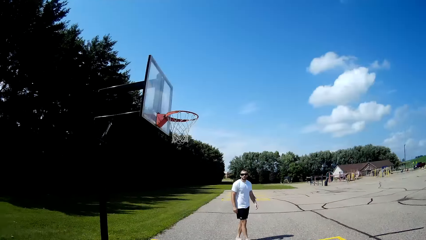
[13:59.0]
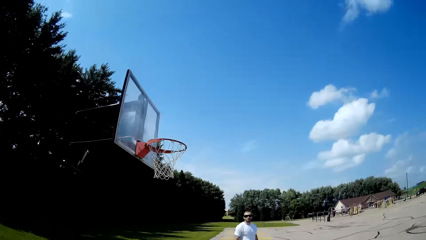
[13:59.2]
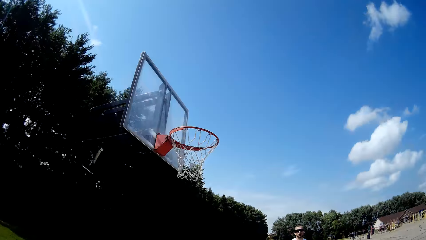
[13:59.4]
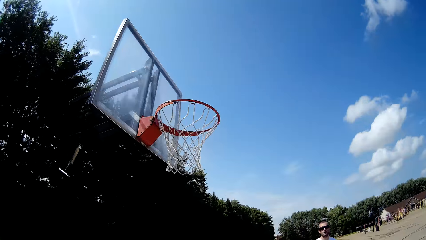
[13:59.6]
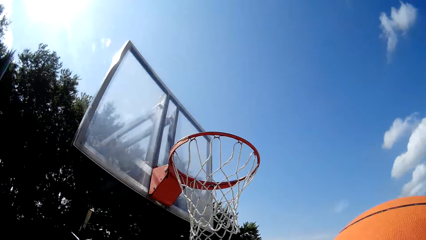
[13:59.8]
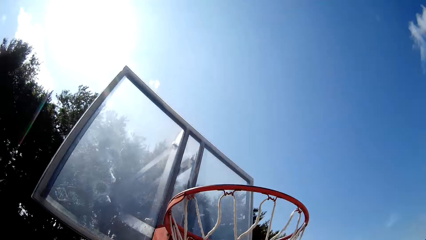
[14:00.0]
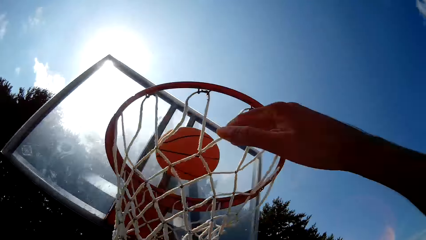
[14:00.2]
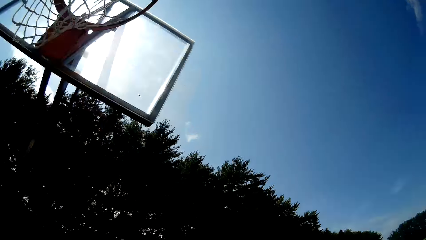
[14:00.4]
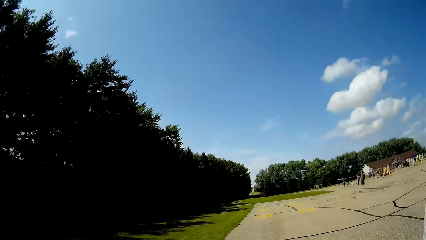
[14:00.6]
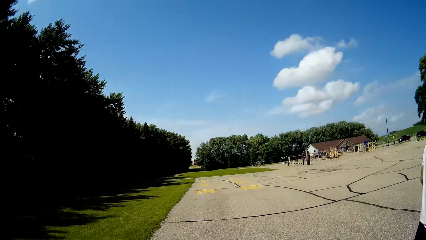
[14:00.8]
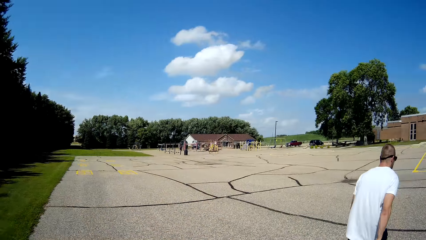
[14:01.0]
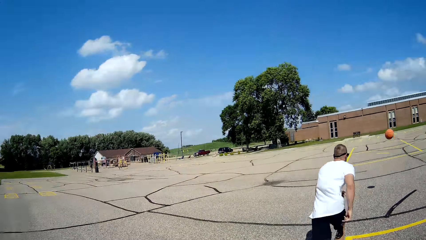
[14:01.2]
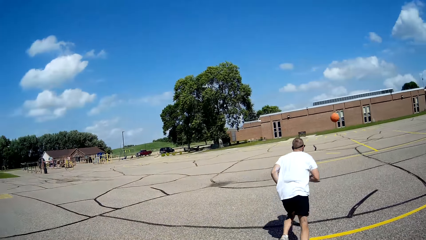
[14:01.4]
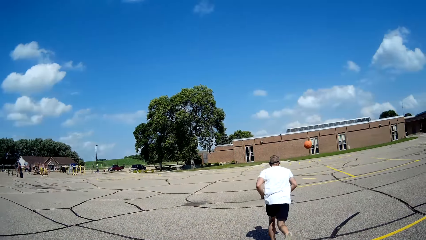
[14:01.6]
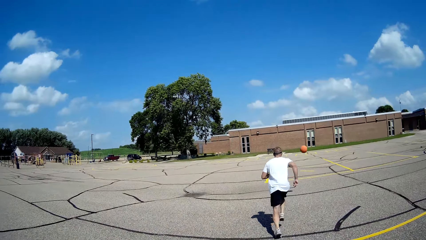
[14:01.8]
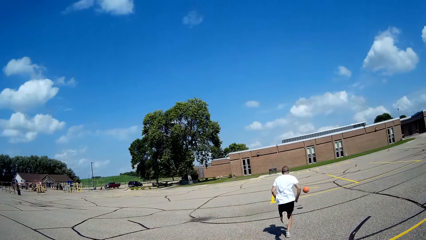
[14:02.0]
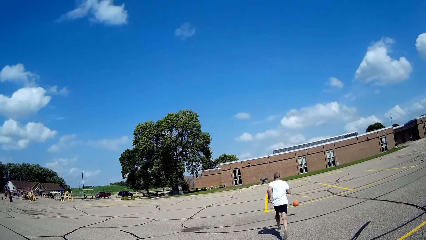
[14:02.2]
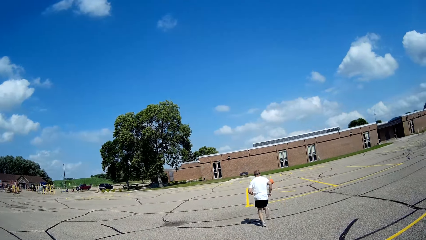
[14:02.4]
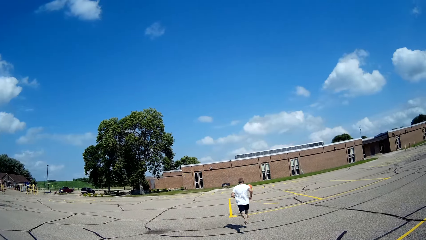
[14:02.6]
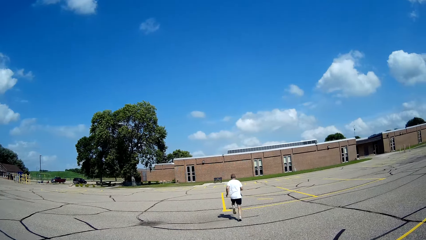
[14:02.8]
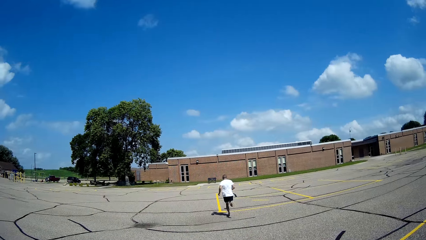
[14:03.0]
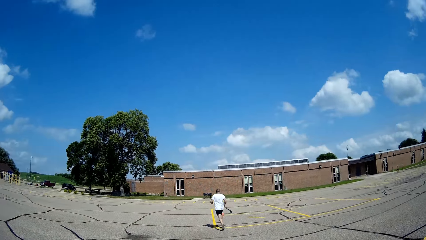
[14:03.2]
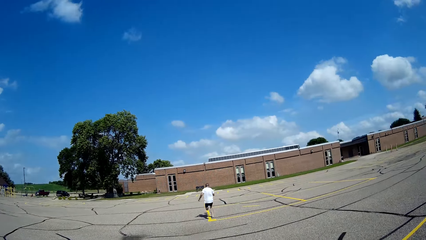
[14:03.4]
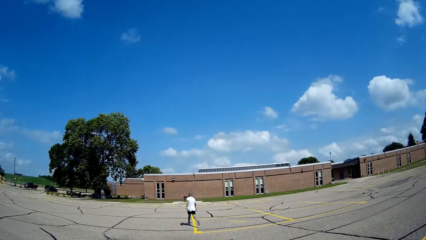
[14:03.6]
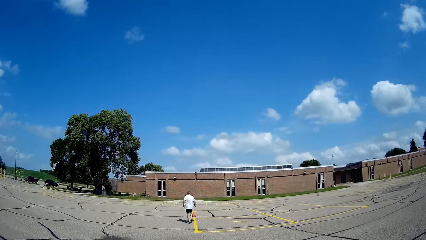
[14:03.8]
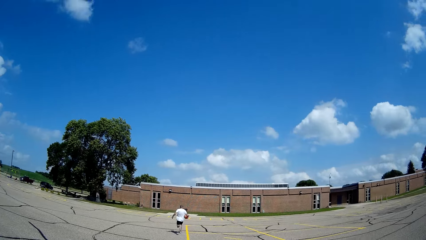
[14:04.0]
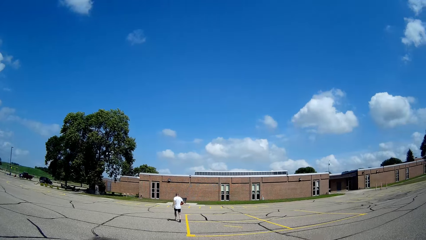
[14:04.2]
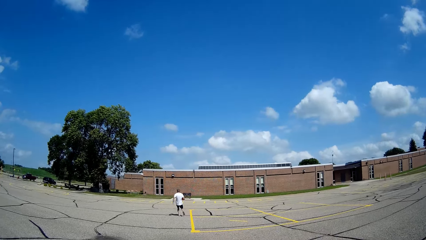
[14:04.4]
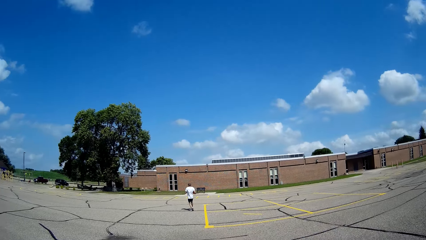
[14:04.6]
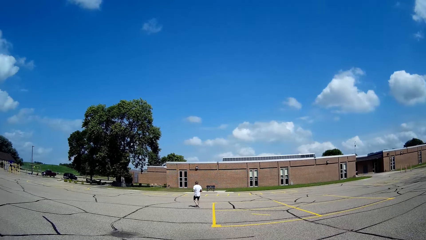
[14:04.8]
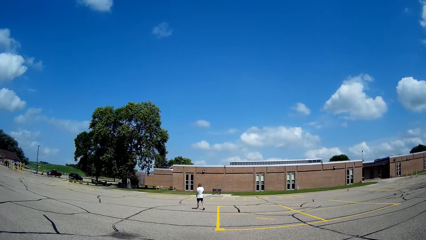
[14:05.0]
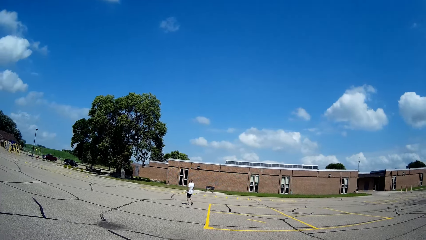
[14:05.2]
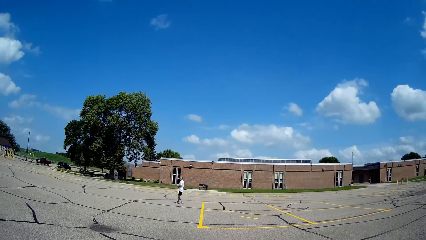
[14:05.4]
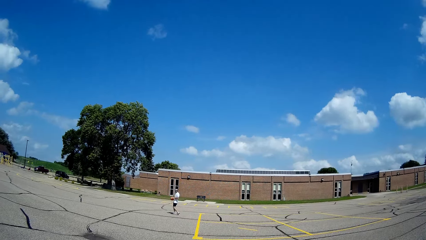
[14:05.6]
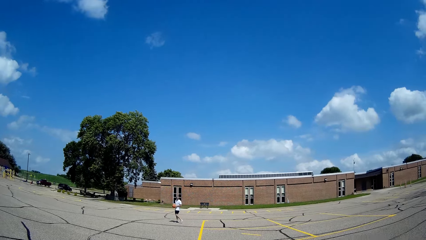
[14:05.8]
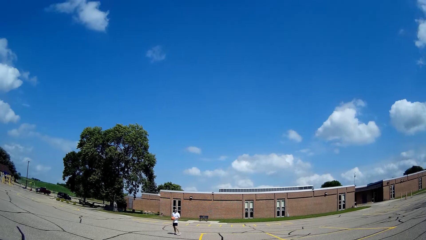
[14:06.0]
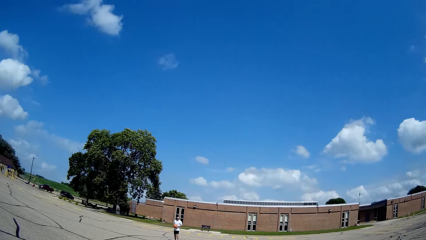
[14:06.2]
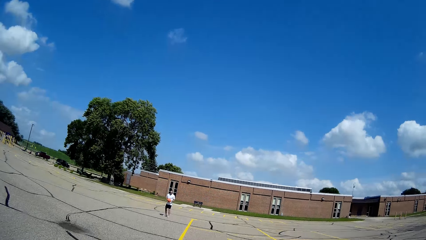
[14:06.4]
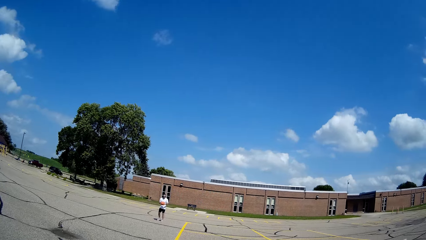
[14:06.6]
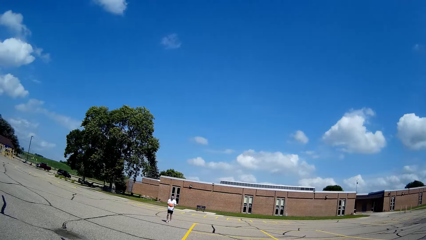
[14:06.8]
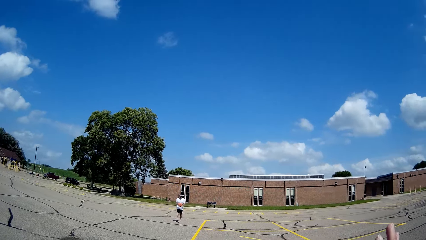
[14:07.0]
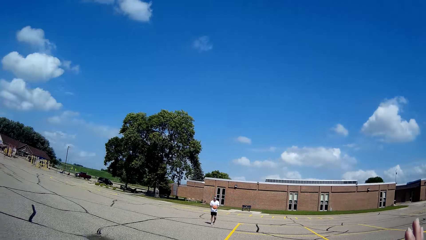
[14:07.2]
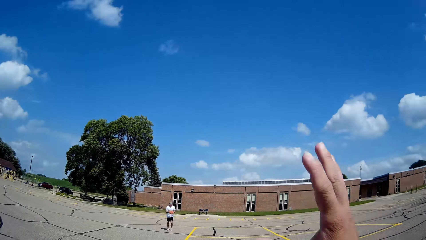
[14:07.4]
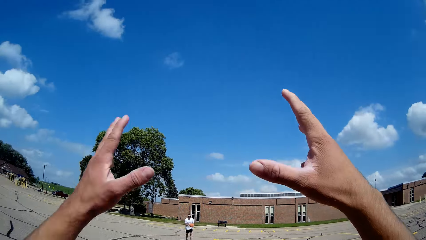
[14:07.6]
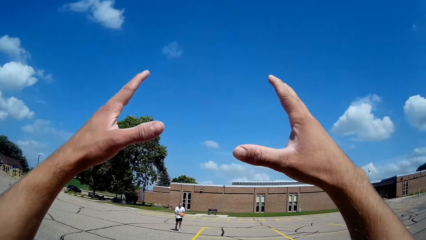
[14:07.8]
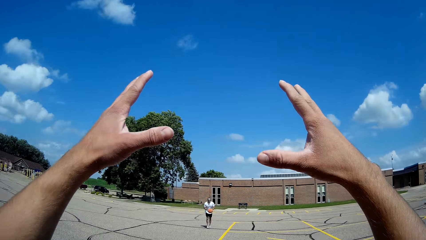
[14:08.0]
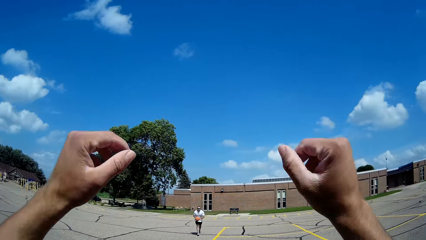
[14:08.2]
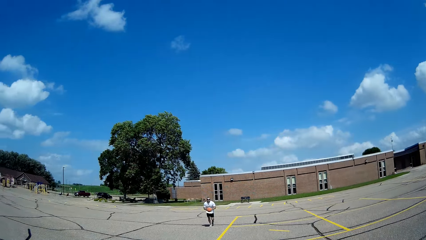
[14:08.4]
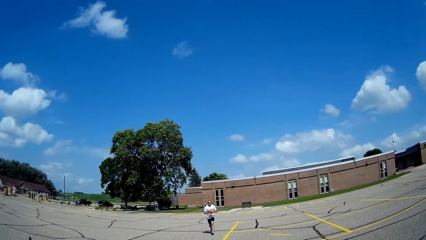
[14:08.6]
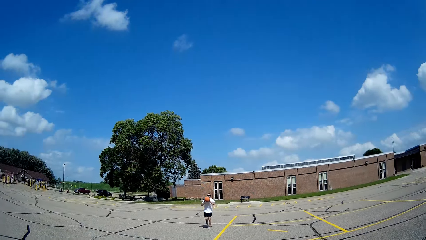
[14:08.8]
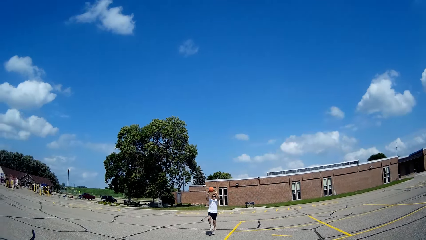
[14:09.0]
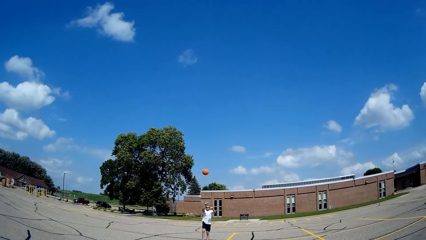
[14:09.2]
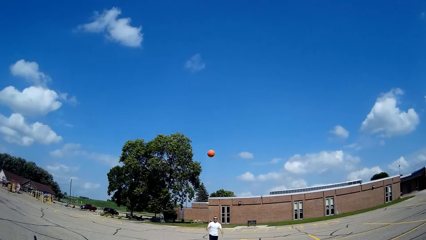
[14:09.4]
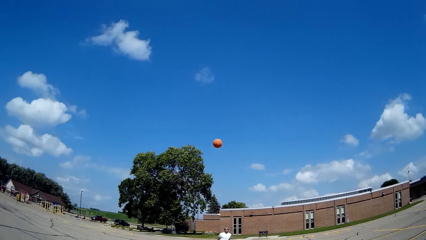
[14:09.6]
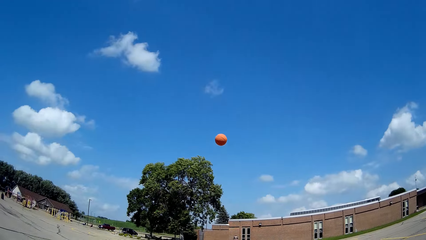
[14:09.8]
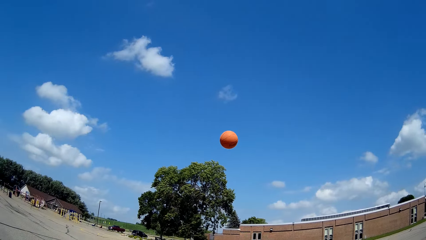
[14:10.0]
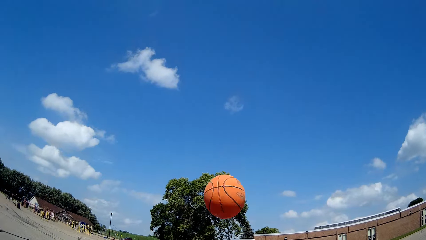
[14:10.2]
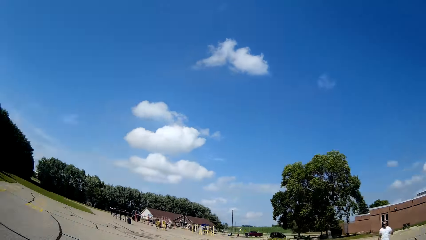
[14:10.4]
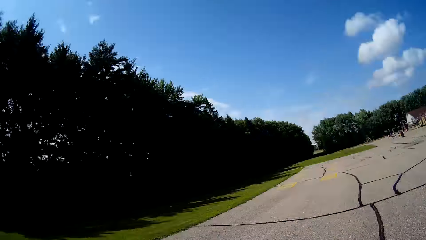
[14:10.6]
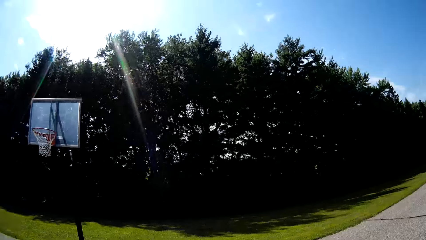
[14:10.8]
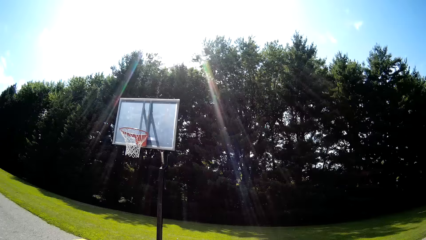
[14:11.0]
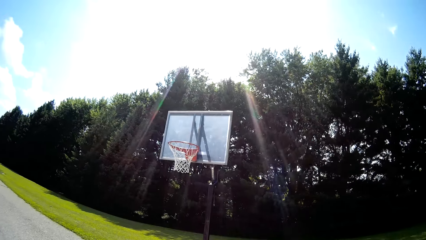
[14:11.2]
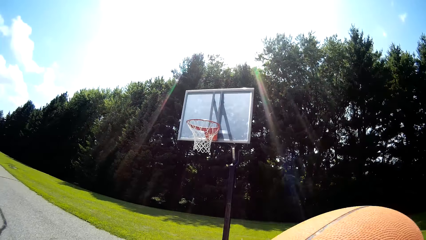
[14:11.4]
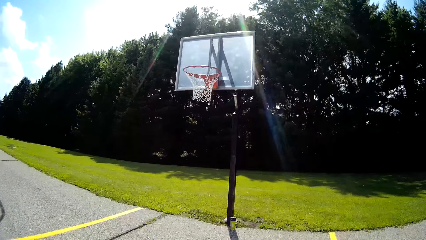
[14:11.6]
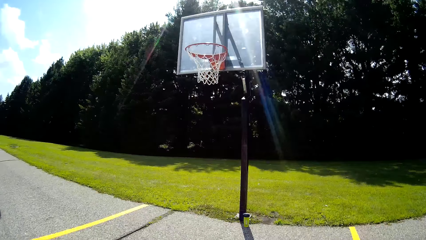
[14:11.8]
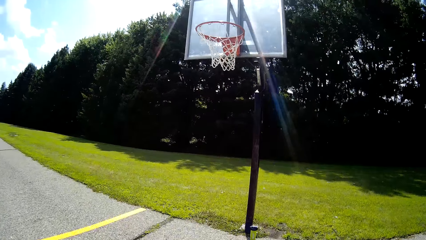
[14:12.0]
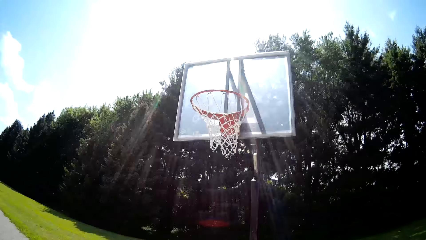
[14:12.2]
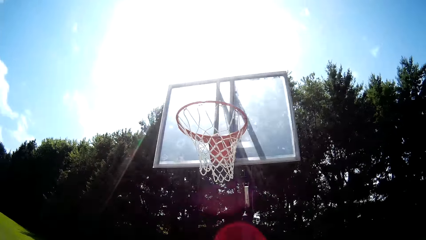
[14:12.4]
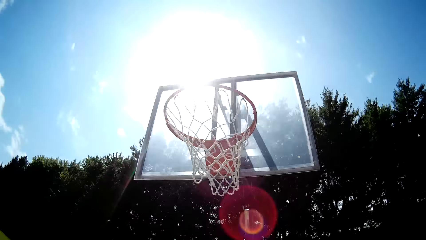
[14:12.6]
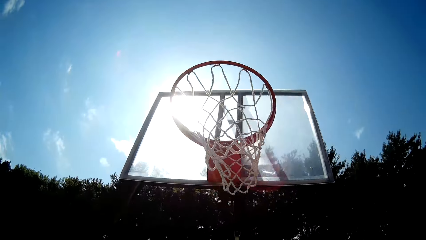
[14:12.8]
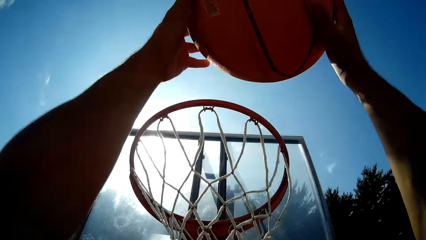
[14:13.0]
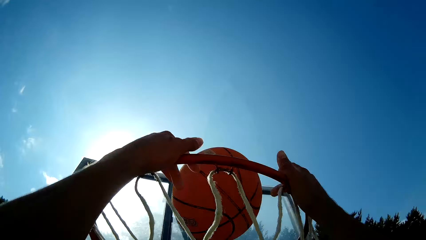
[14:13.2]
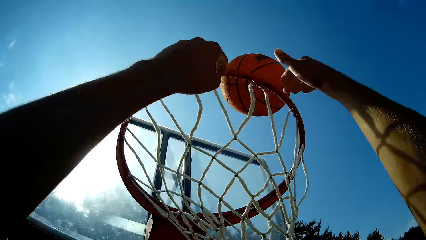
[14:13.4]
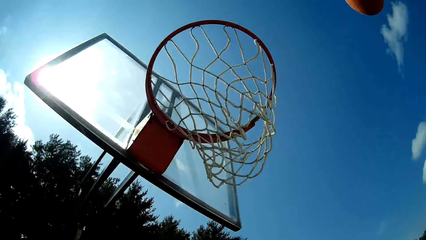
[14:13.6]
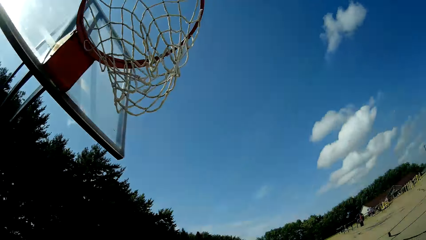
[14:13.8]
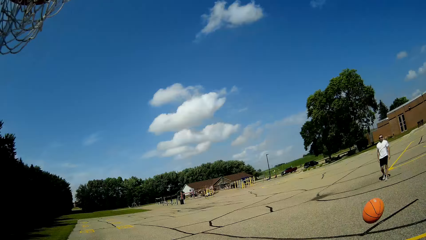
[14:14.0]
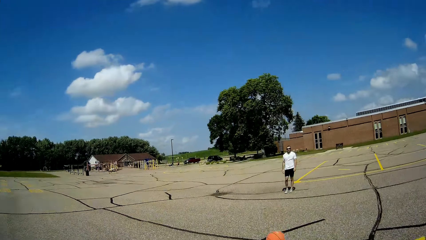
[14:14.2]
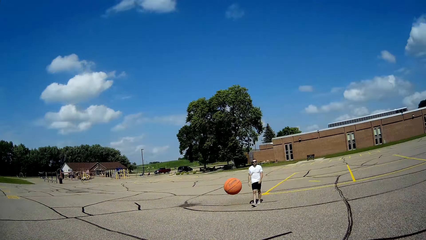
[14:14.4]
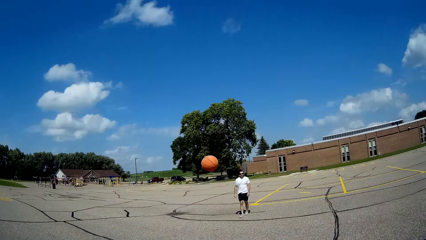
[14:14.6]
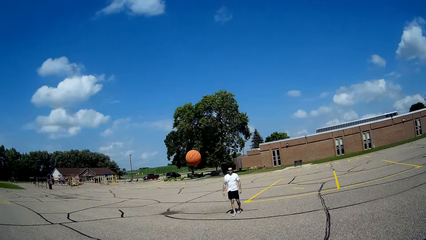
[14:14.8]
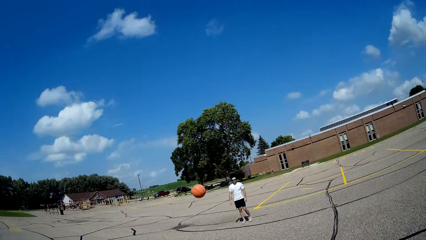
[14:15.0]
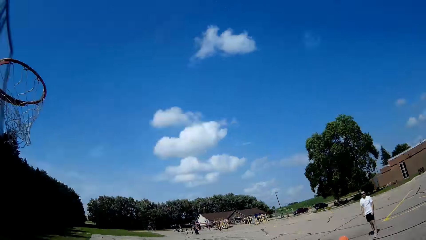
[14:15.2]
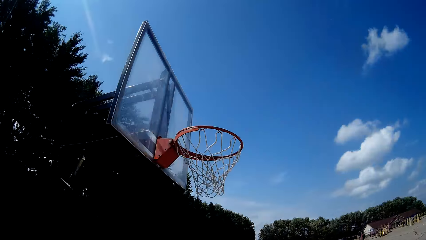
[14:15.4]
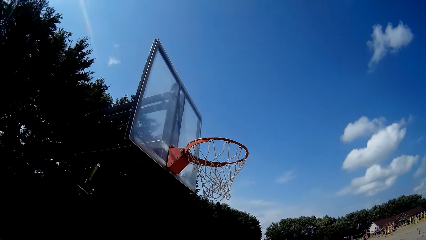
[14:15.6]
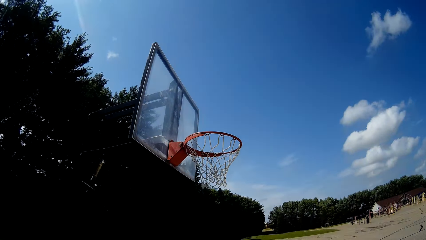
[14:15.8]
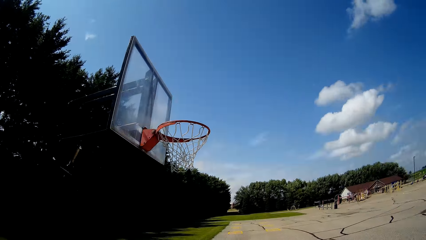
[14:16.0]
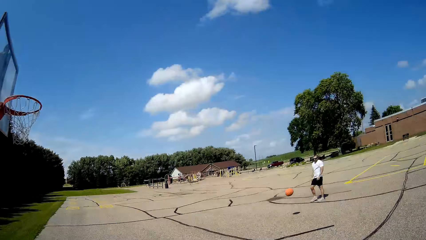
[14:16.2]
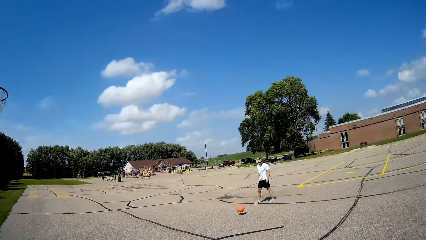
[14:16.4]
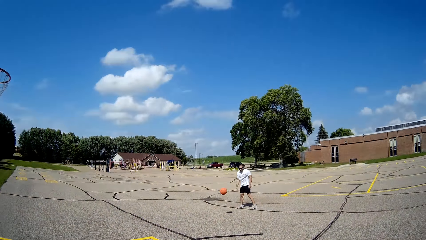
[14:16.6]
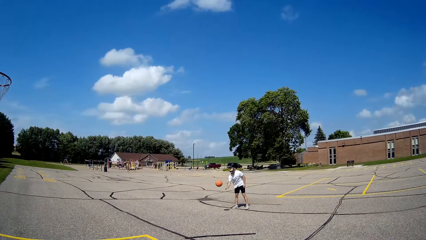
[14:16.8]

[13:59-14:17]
The camera wearer walks around. They catch a ball. They throw the basketball to a basketball net. They look around. A person runs towards the ball. The person holds the basketball, turns, and walks. The camera wearer moves hands. The person runs, jumps, and throws the ball to the camera wearer. The camera wearer catches the ball. They look around, hold the basketball, walk around, and throw the basketball to the basketball net. They hold the basketball rim with hands. They look around. They look around again. The person walks around. The camera wearer looks around.
